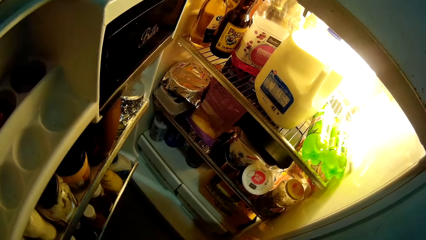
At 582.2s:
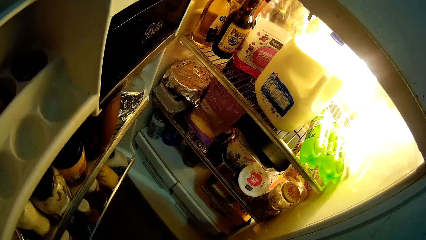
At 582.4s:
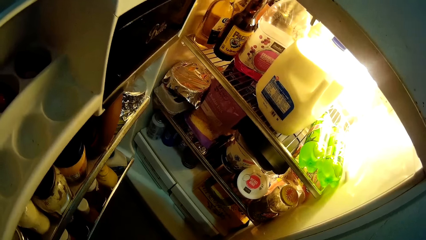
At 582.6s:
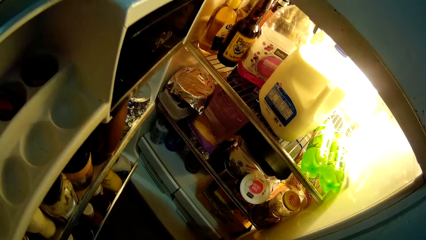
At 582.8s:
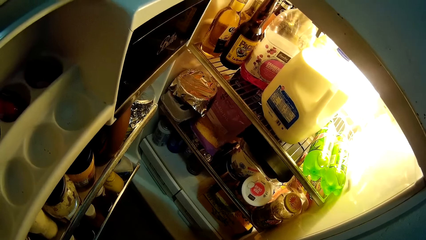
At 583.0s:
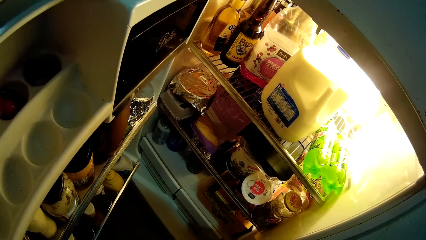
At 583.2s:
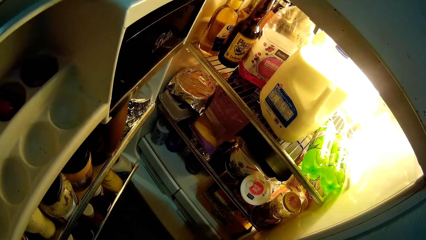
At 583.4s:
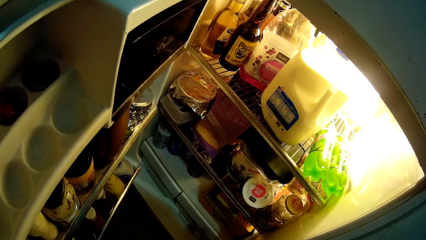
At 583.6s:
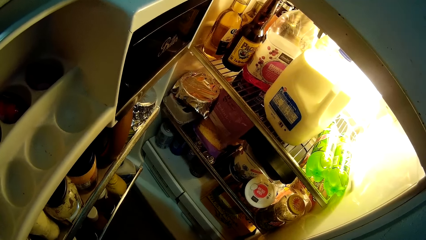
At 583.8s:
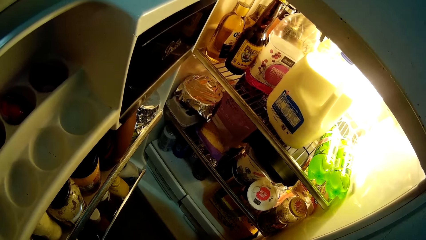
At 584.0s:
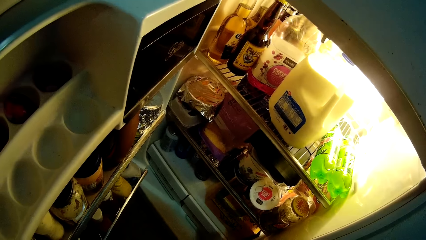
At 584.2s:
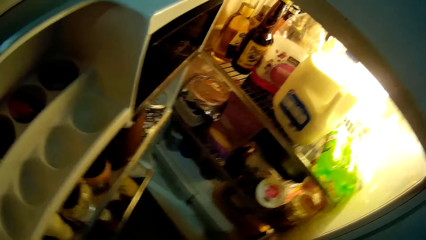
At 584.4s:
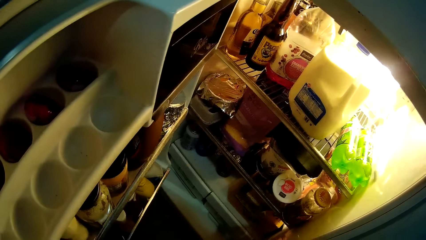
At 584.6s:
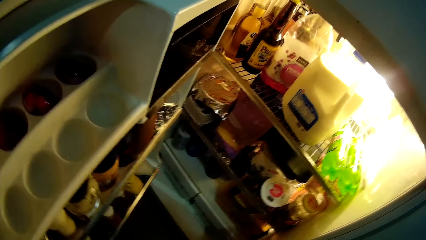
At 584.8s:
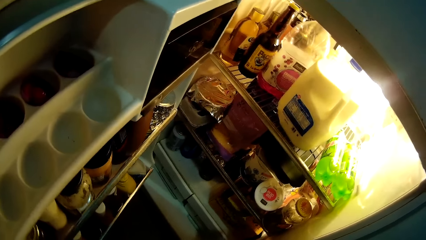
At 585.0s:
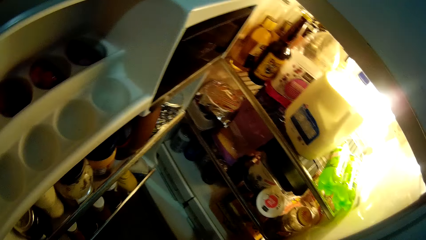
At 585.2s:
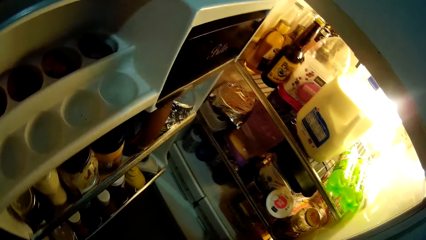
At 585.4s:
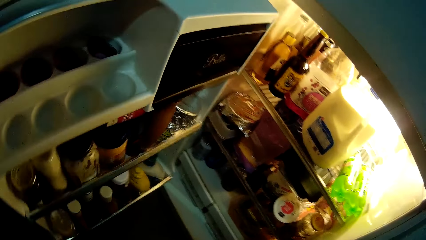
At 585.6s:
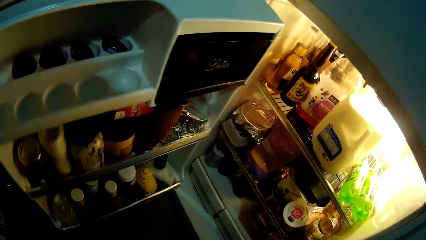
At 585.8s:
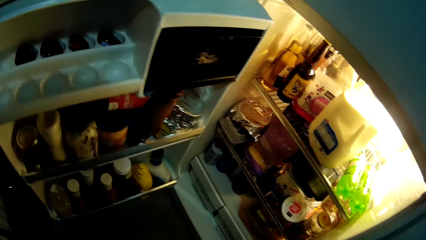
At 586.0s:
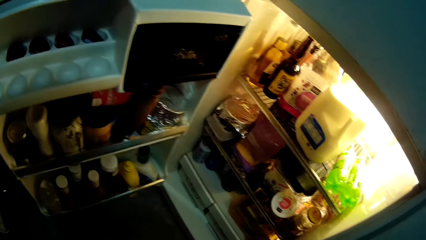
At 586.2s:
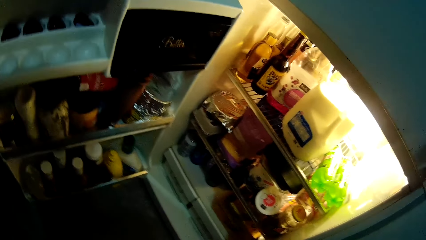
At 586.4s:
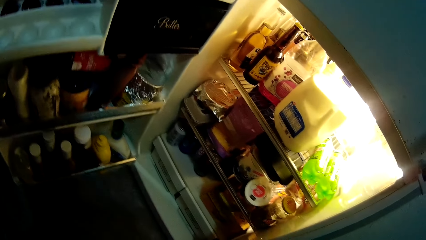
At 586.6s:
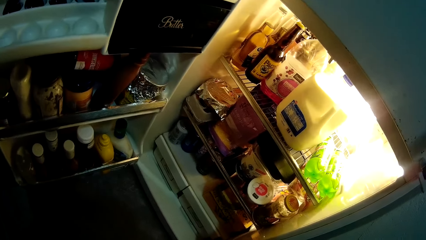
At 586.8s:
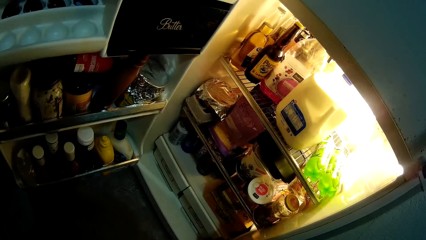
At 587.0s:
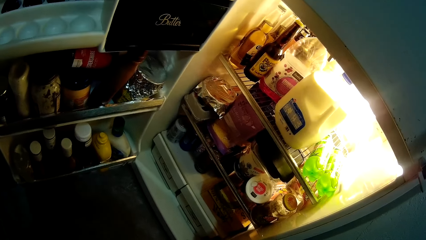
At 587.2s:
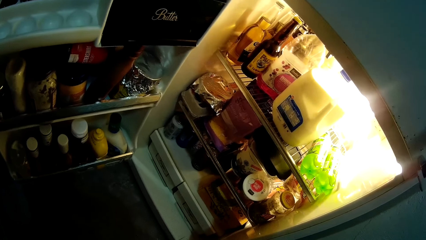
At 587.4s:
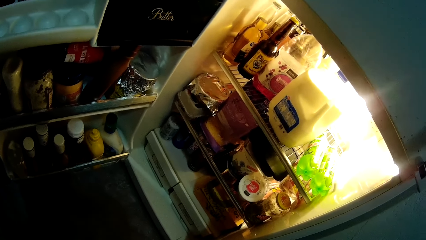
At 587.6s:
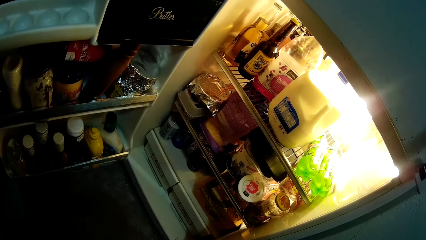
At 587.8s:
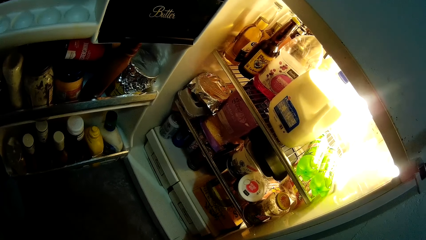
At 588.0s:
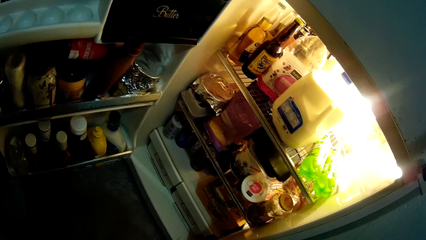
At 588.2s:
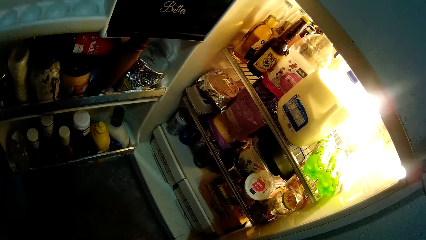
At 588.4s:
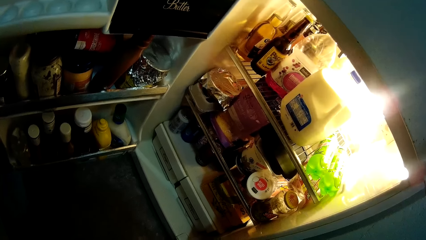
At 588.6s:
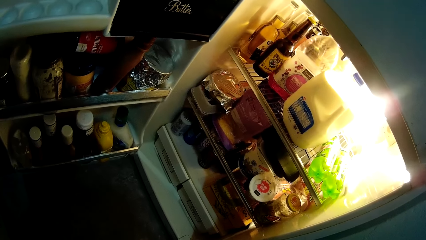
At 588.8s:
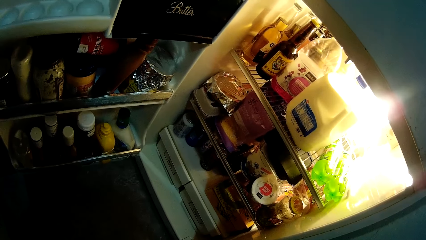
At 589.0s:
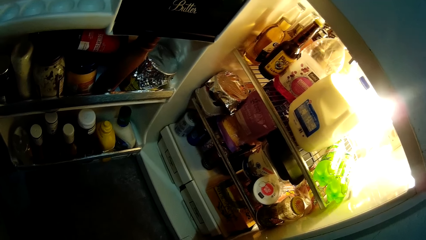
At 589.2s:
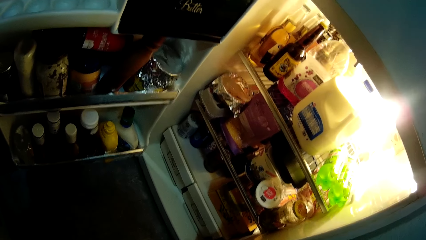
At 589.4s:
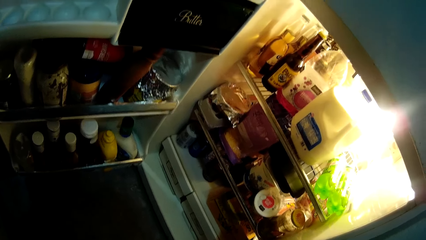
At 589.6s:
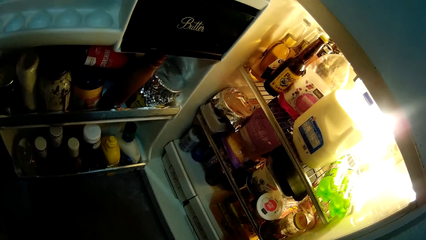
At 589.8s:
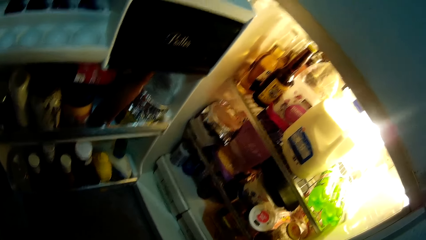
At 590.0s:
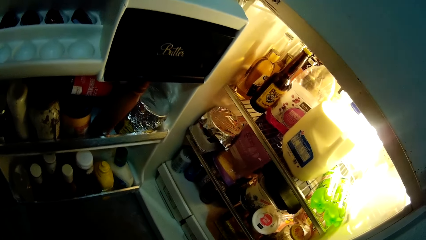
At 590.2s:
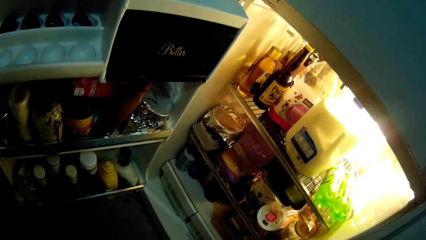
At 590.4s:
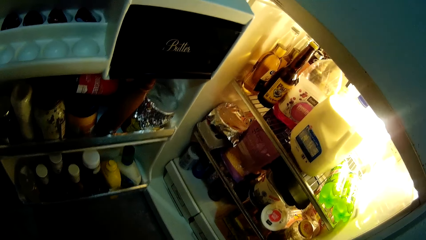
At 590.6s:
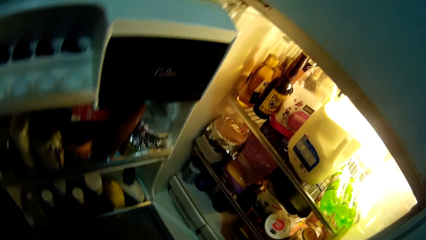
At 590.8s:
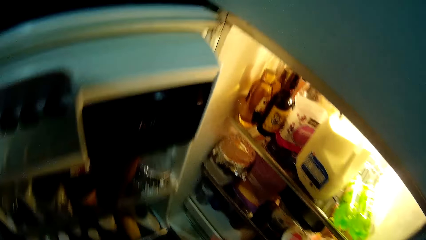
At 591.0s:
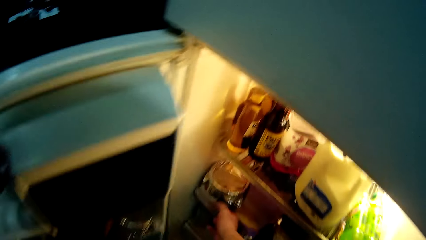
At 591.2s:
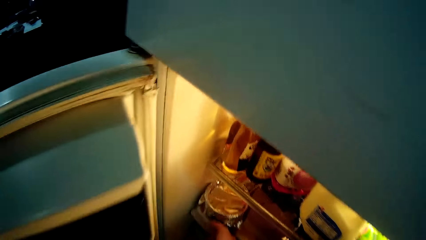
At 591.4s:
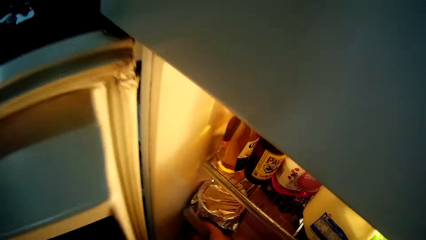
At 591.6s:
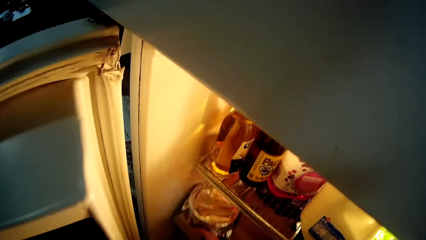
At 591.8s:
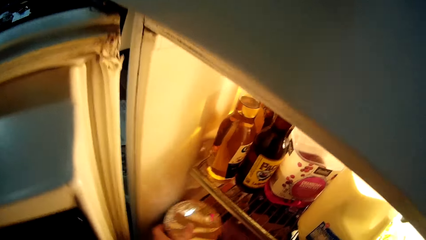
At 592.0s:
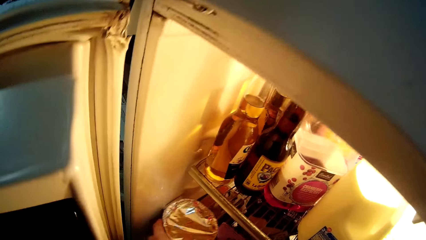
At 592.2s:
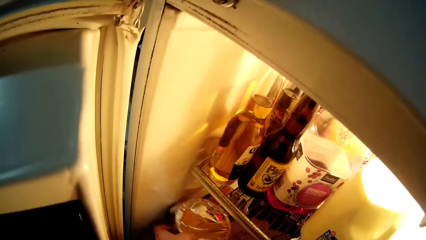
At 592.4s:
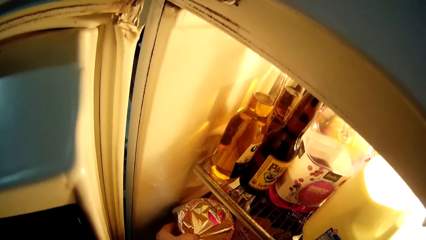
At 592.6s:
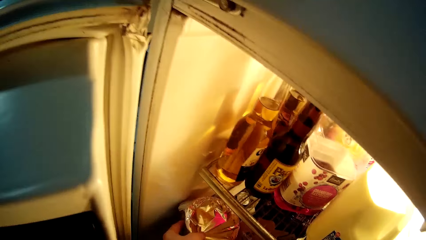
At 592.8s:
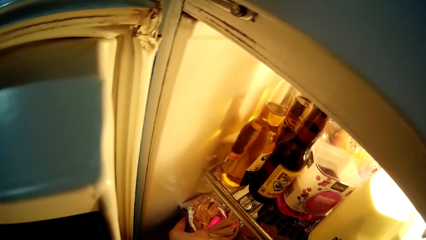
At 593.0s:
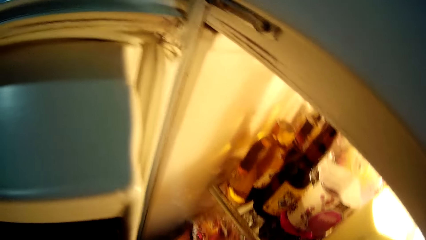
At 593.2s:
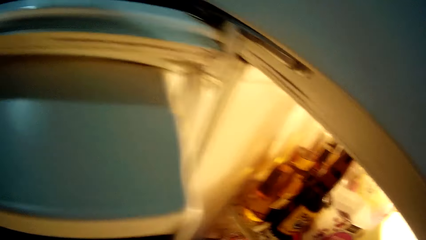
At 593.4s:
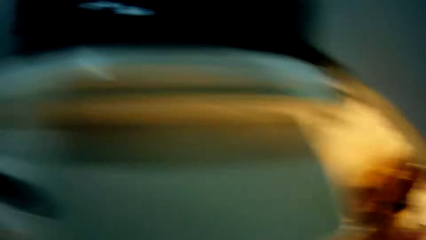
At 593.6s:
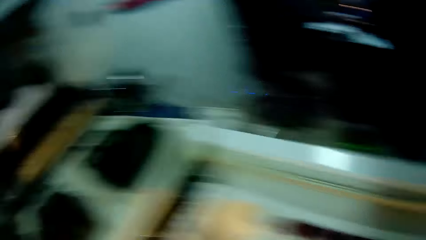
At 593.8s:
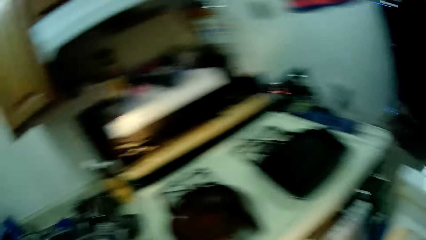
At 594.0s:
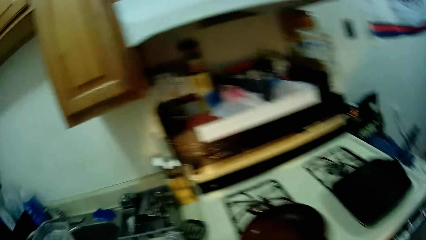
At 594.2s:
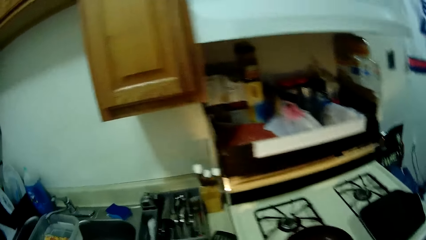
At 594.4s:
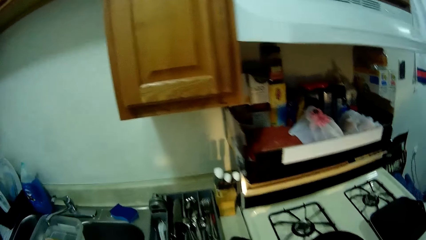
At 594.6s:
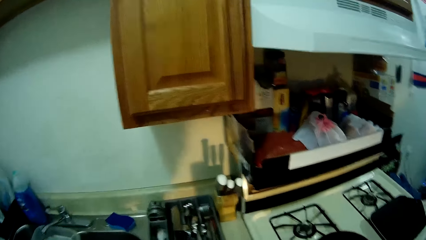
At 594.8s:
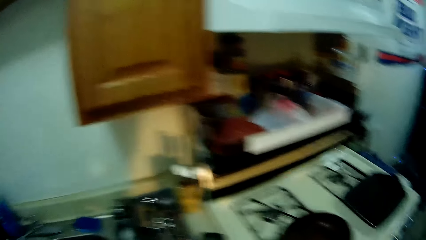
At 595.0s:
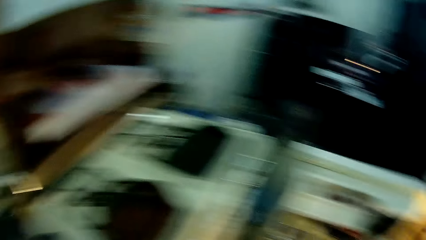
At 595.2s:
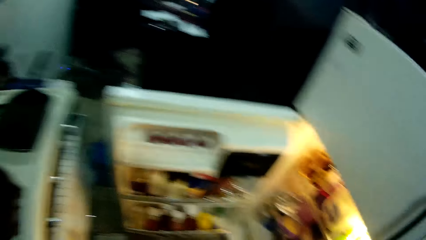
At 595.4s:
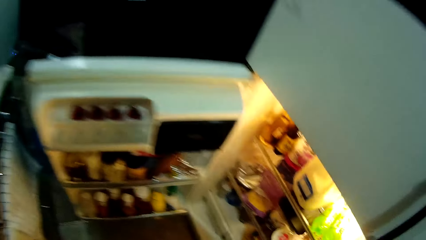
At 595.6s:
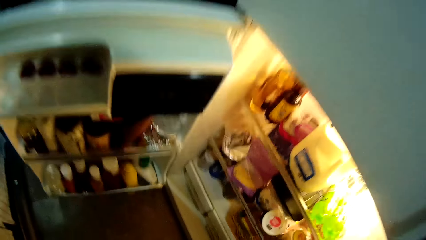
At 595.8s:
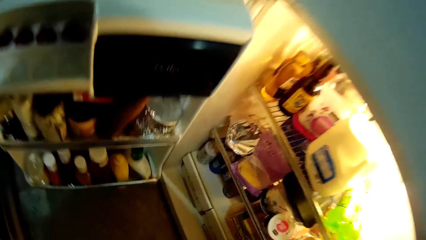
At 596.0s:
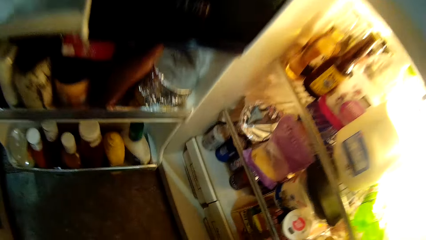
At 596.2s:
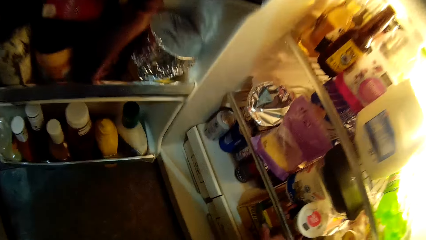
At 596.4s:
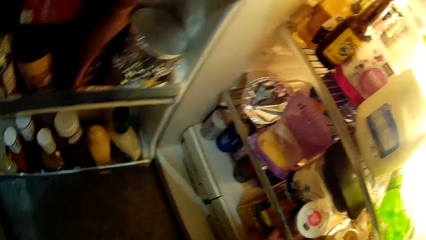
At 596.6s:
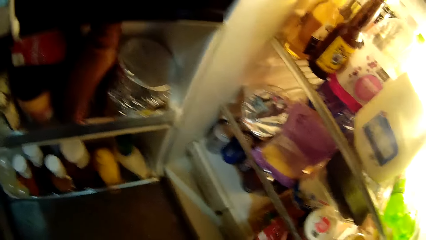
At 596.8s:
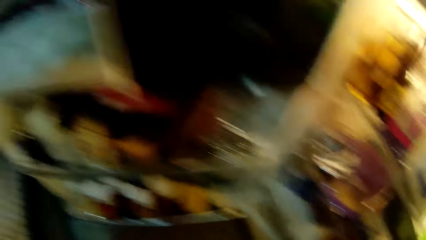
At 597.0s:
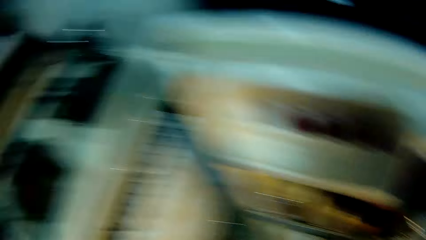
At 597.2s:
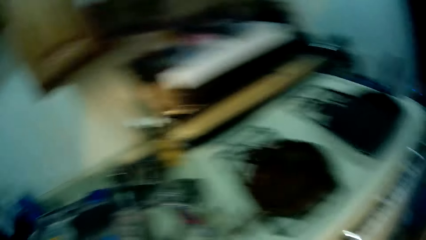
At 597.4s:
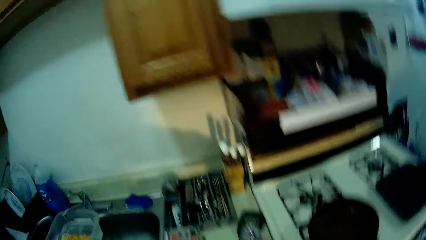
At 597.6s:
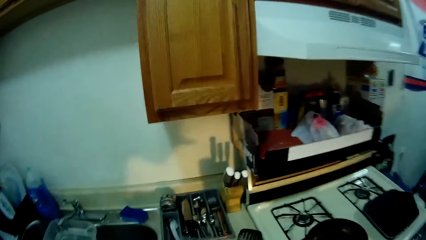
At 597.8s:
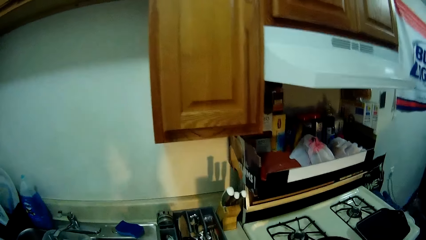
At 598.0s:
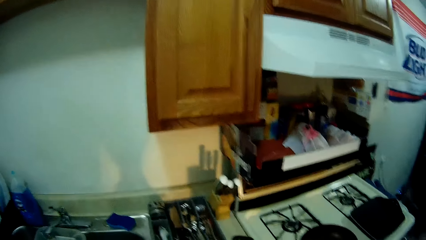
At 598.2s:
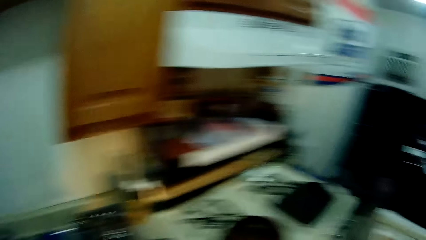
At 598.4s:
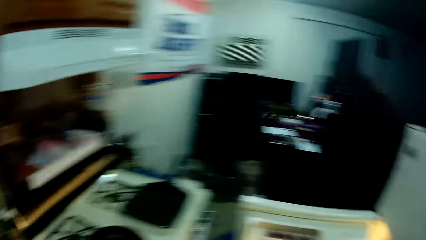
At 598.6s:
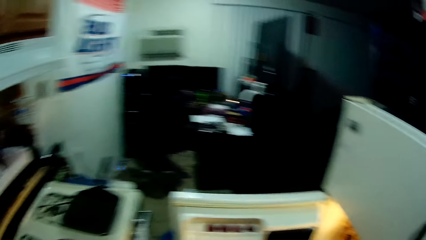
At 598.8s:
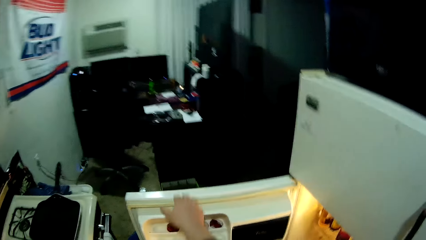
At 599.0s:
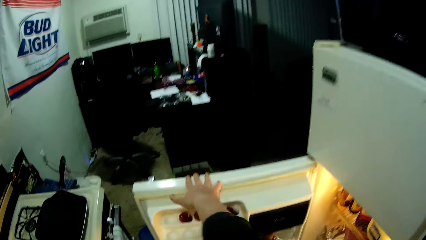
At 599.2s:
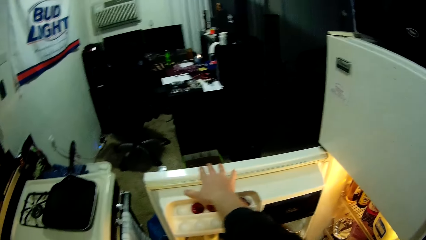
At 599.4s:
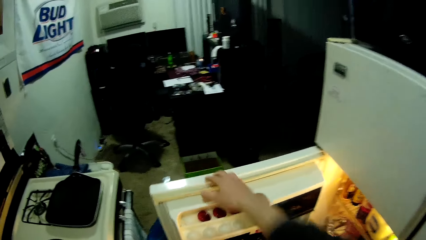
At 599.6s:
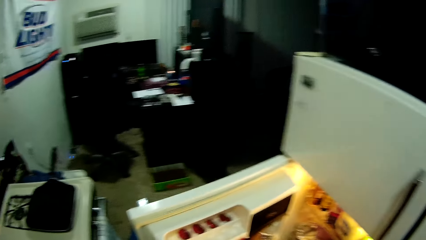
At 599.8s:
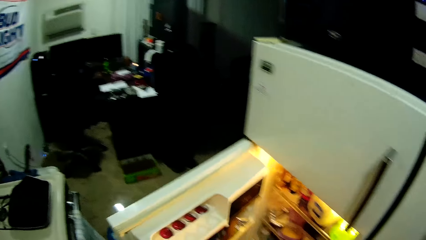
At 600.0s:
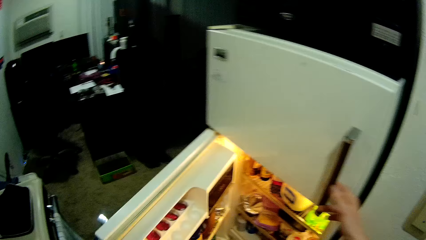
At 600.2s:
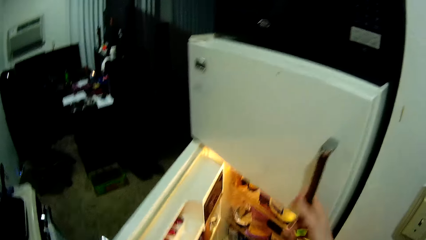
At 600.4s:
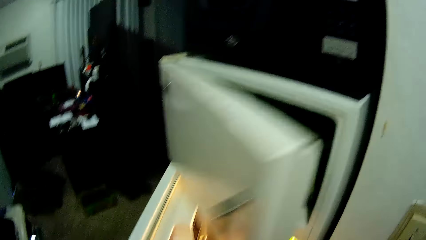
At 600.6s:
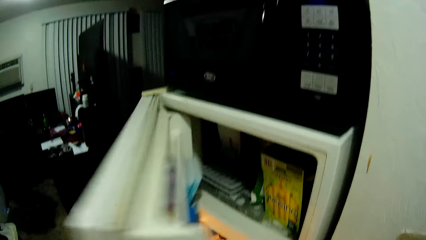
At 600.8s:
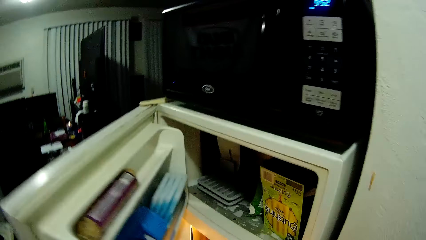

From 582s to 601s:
The camera wearer pushes the fridge door. They look inside the fridge. They move a container. They bring out the container from the refrigerator. They step forward. They turn. They pick up a bottle. They turn. They put the bottle down. They close the lower compartment of the refrigerator. They open the door.
